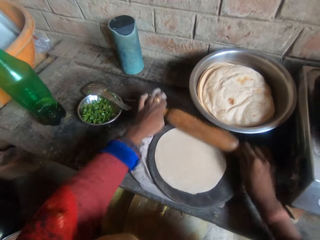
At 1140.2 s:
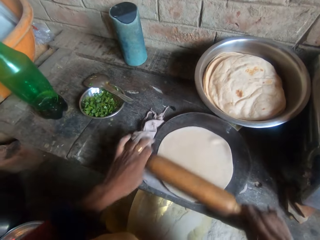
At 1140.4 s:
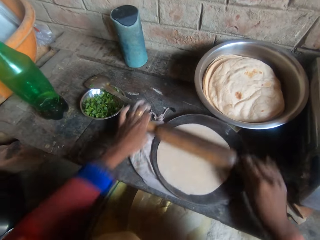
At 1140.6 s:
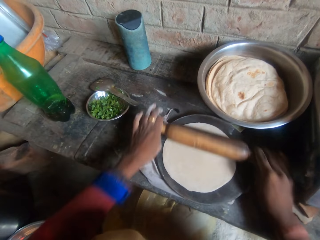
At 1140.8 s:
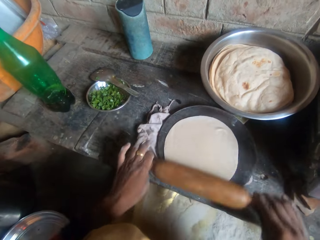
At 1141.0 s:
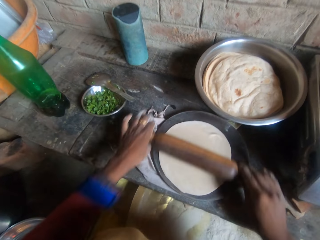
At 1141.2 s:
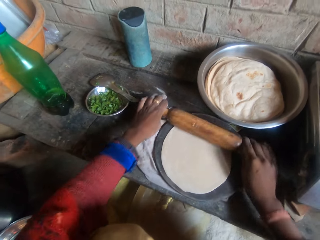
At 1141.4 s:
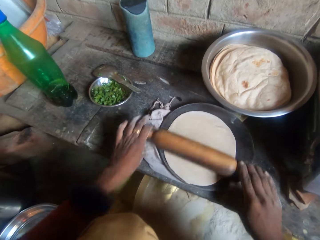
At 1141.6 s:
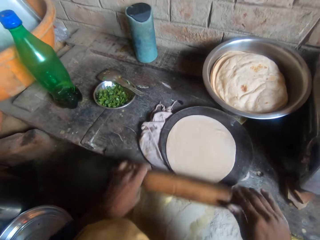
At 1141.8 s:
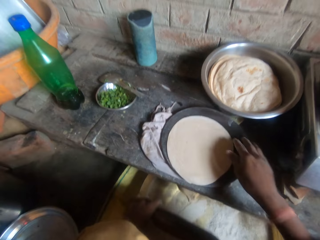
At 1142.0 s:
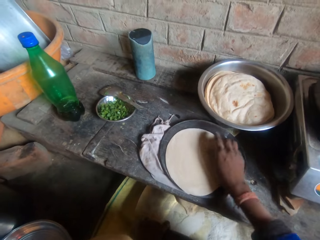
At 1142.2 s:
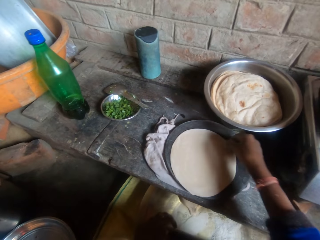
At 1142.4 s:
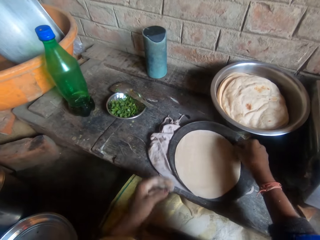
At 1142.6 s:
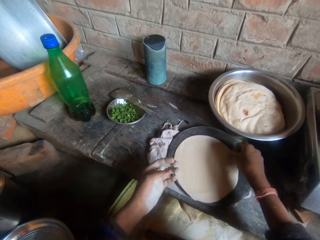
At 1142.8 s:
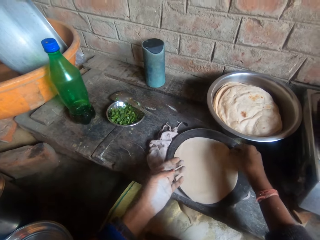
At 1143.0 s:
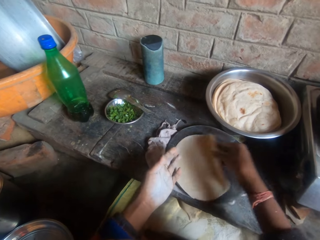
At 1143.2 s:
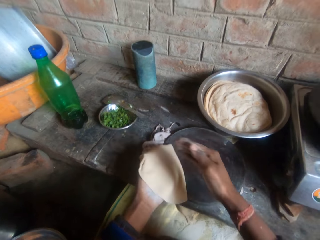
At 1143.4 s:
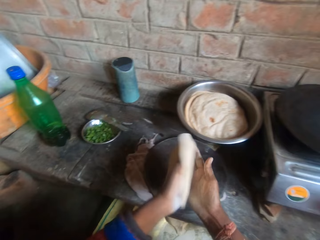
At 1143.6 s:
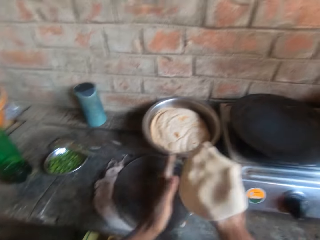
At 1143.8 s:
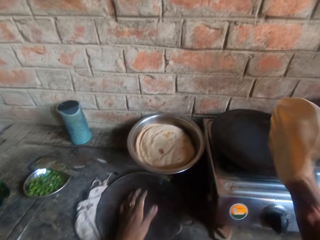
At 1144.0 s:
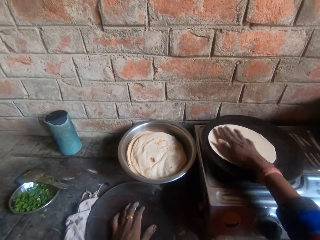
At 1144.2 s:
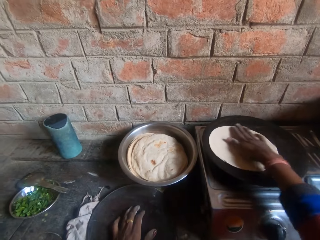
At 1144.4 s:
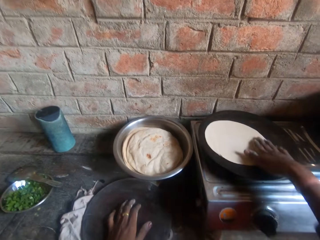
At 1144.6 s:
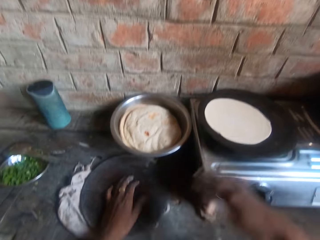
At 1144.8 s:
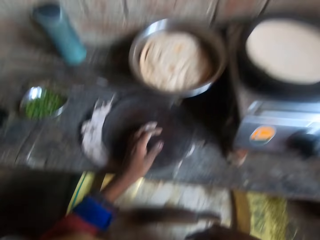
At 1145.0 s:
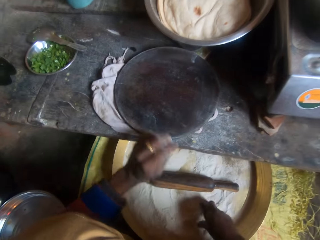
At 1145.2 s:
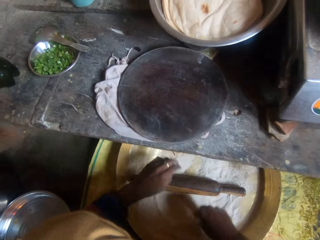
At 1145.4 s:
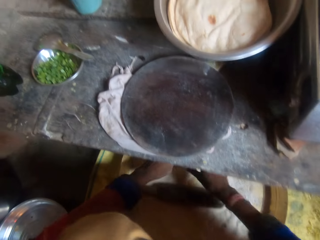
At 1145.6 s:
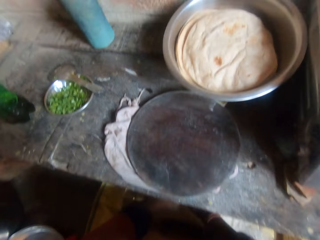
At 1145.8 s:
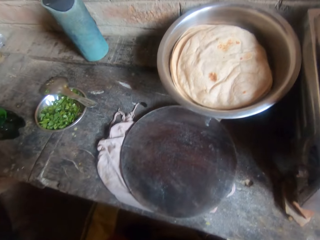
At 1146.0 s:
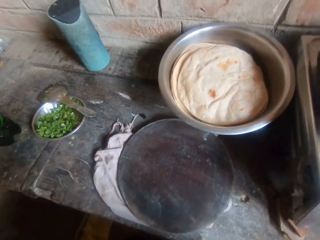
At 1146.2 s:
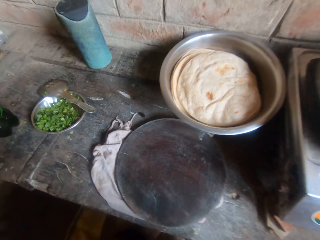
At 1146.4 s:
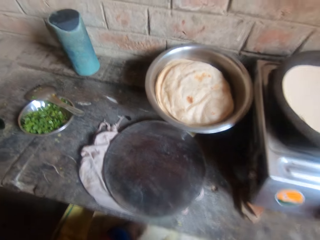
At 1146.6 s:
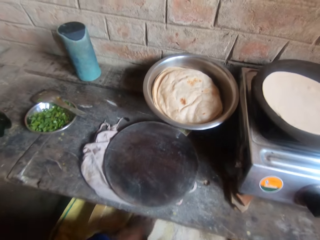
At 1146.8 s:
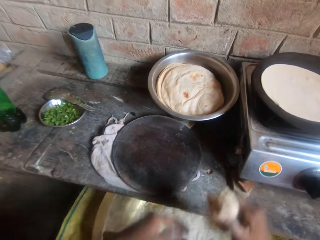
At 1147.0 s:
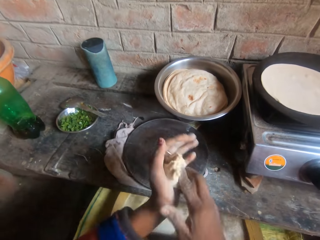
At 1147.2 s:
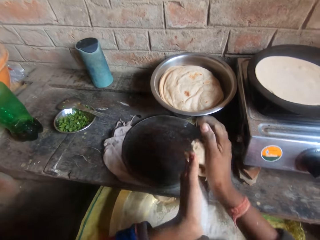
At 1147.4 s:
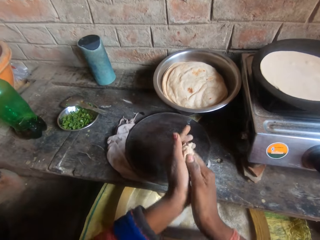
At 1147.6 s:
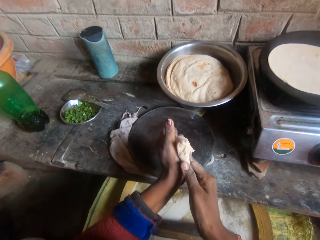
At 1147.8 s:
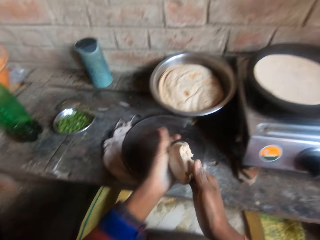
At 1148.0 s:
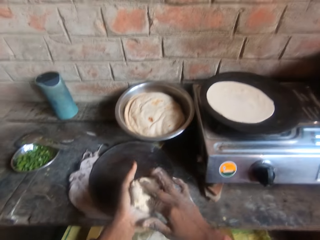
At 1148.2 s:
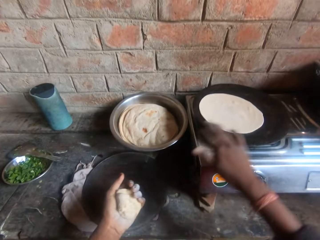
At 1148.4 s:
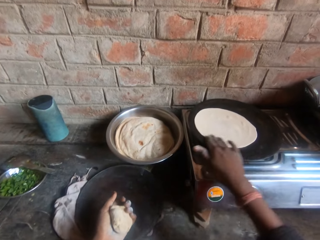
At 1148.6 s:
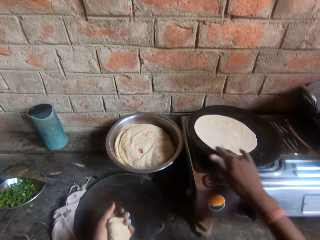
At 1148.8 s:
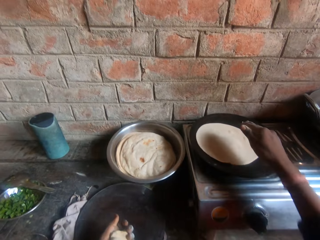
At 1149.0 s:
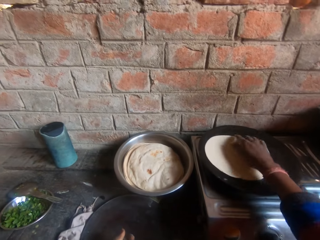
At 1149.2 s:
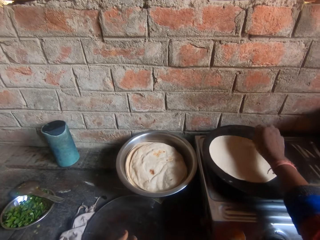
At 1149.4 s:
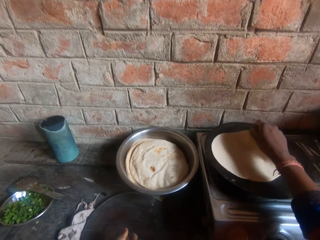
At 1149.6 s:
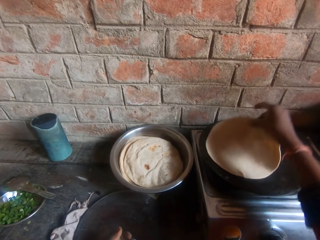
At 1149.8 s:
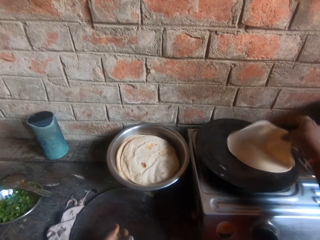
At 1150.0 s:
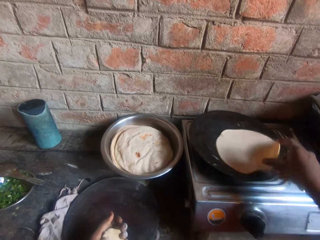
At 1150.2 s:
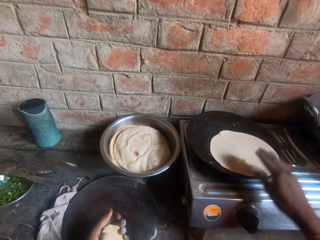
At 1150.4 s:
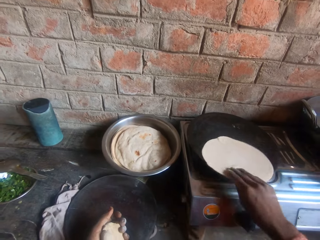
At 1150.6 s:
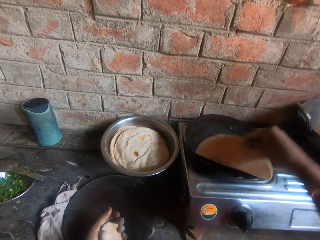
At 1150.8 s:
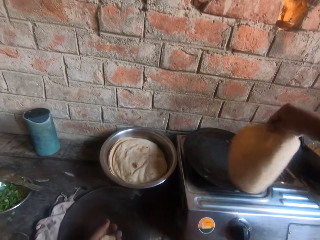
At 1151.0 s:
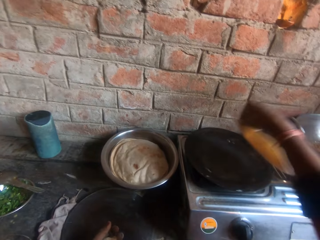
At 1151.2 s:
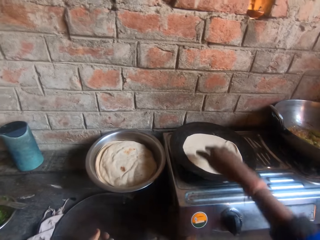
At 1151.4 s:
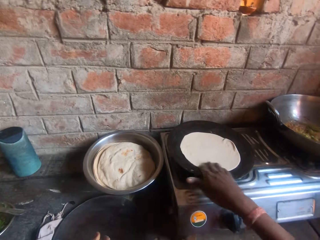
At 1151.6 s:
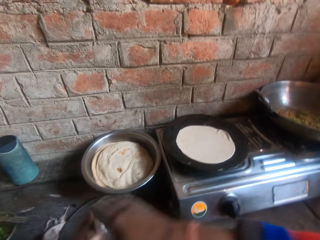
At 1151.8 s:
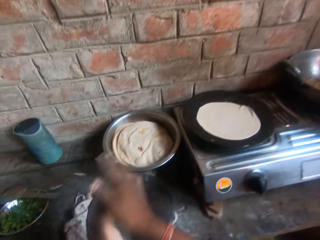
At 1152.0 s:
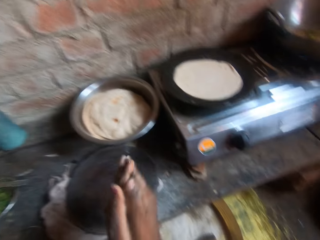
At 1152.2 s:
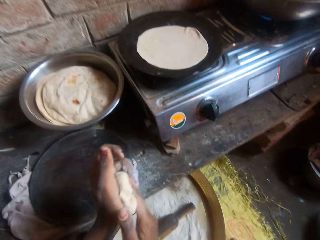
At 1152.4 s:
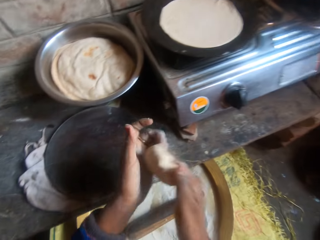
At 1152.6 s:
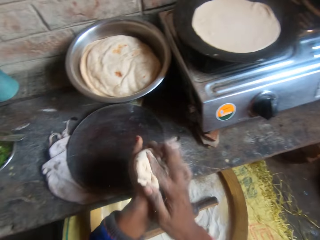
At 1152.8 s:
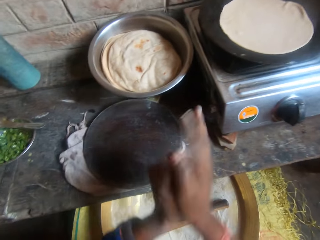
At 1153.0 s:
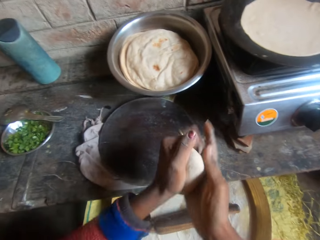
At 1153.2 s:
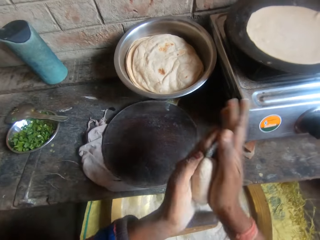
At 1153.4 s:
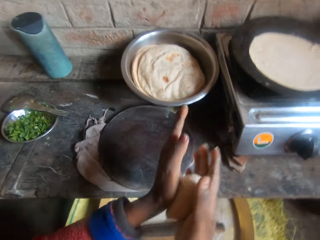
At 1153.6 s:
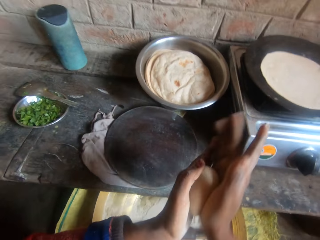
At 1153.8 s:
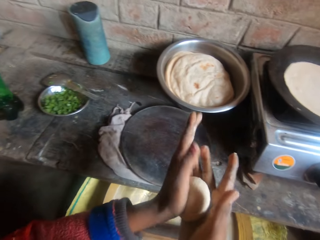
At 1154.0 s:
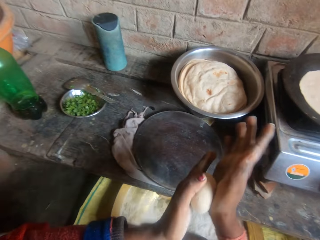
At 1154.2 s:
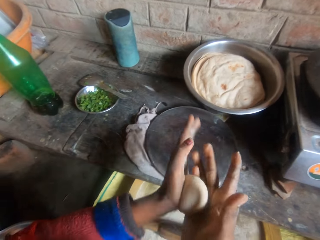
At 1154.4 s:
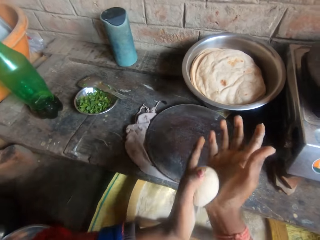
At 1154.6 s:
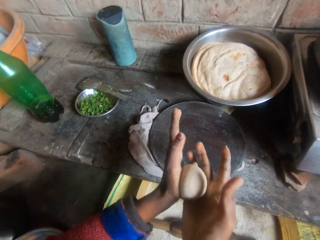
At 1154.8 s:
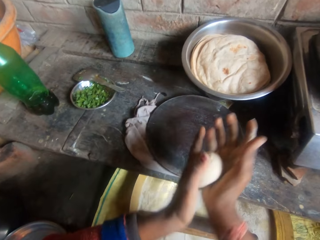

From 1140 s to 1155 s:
The camera wearer holds the dough. He moves the dough from the board to the griddle or flat pan. He kneads the dough from the bucket with his hands. He holds the dough. He flips the roti on the griddle. He lifts the dough and puts down the dough. He kneads the dough from the bucket with his hands.

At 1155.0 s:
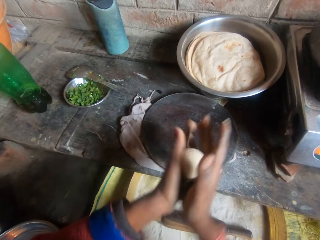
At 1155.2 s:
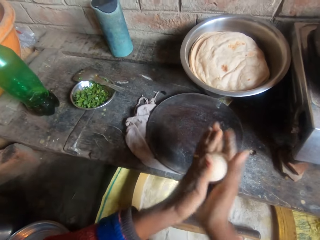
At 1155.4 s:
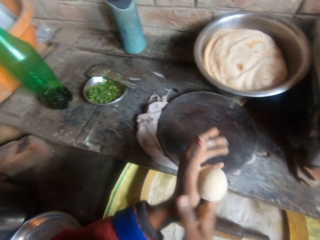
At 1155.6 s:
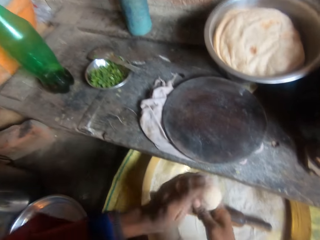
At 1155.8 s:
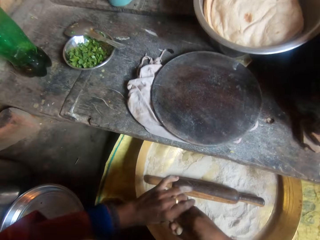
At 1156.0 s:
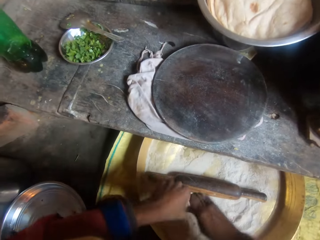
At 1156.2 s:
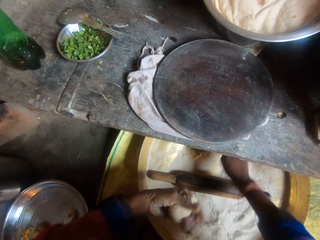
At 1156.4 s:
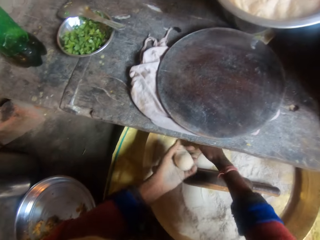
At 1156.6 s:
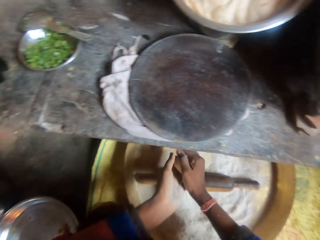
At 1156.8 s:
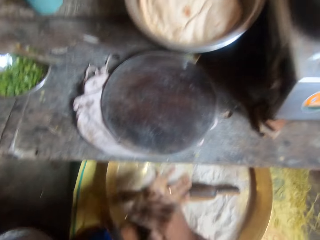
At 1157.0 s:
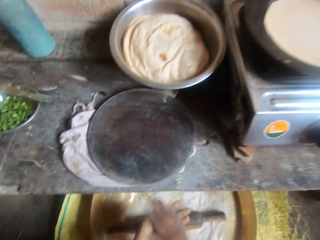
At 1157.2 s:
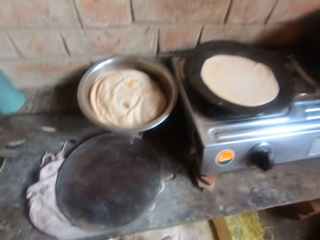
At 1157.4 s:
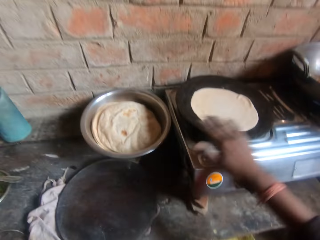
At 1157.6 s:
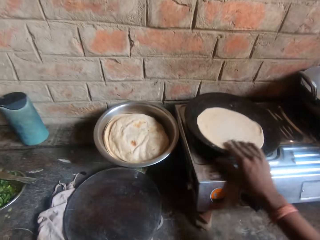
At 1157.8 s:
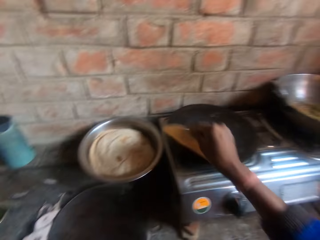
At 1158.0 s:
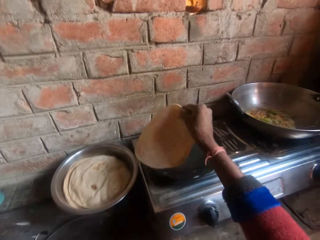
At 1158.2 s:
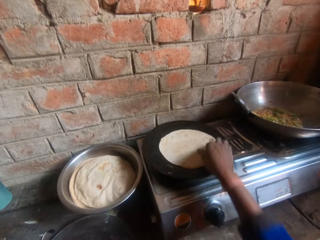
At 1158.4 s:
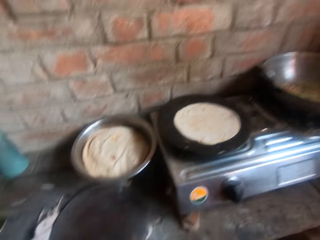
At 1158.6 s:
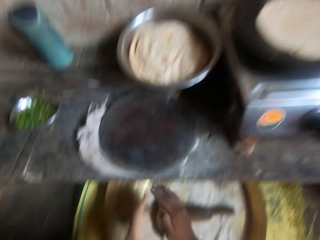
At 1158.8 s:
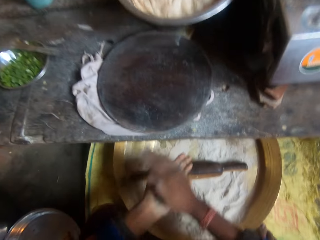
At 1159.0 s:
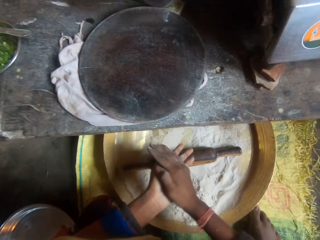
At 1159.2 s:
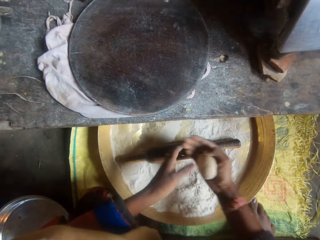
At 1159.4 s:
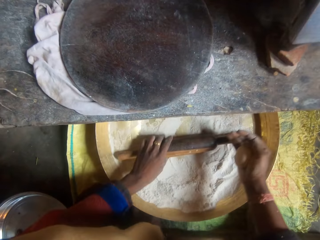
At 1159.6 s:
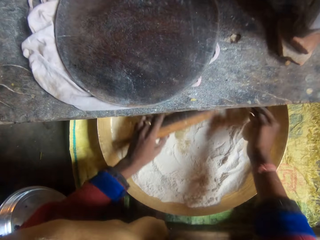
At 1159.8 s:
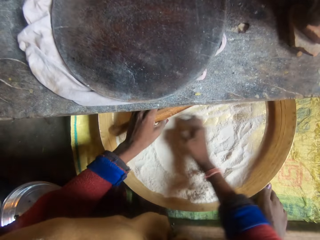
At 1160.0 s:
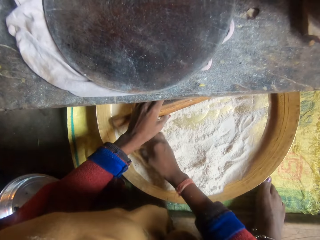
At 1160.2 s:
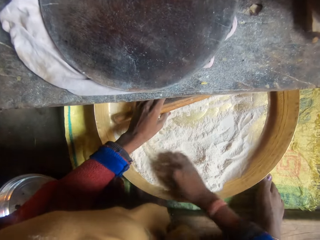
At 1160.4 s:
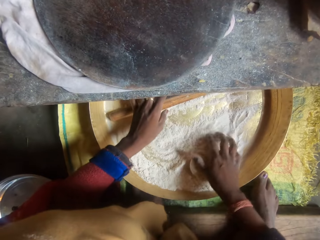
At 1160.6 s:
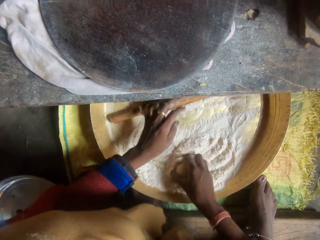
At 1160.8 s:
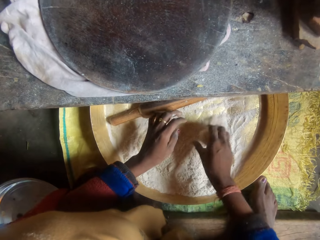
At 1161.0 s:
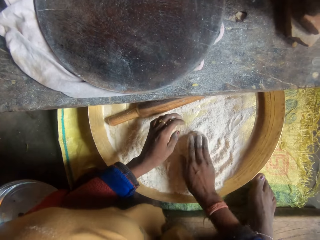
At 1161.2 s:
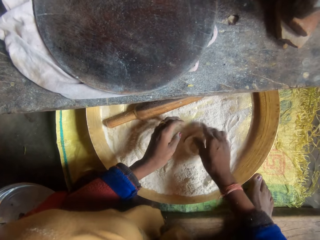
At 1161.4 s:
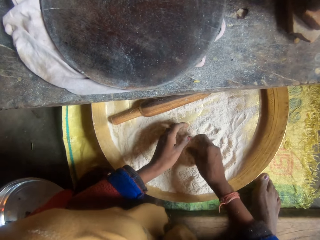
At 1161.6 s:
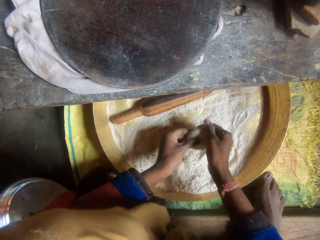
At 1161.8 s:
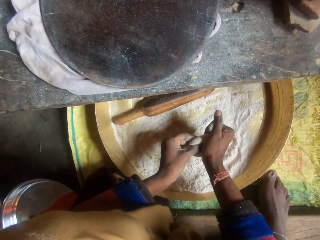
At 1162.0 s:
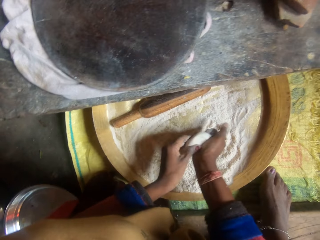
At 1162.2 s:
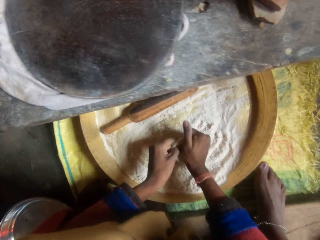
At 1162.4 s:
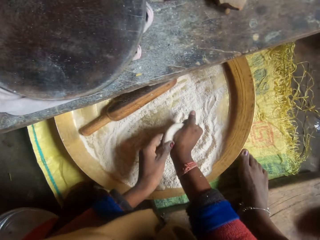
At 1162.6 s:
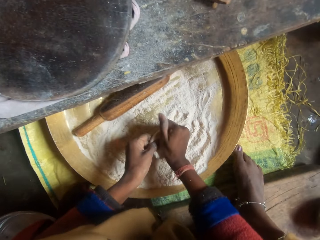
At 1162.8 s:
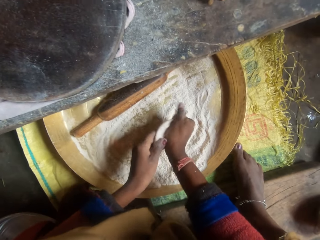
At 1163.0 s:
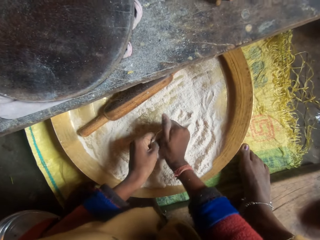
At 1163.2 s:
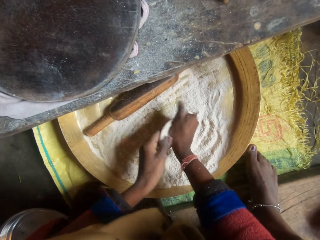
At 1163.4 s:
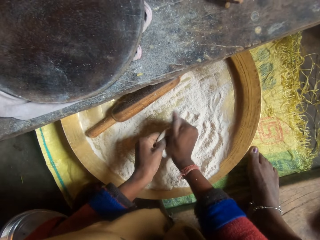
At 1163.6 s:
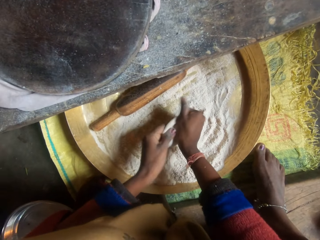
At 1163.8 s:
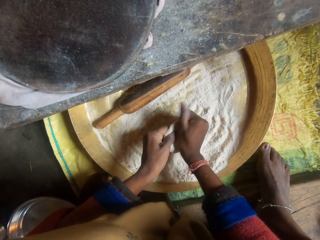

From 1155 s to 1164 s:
The camera wearer holds a tortilla or roti. He flips the roti on the griddle. He puts down the tortilla. He rolls the dough on his hand. He holds the rolling pin. He rolls the dough in flour inside the bucket. He shapes the dough. He kneads the dough with his hands.
